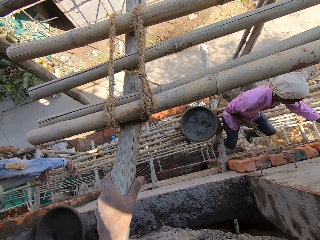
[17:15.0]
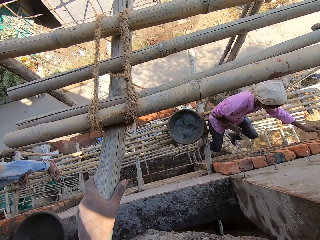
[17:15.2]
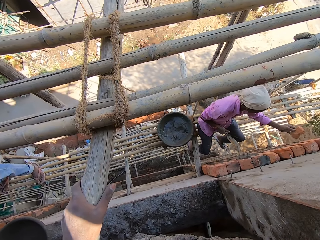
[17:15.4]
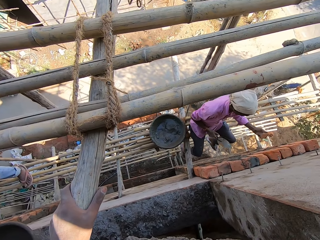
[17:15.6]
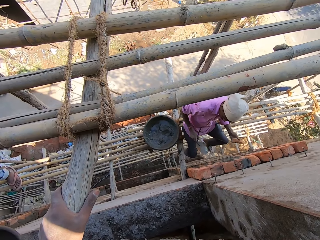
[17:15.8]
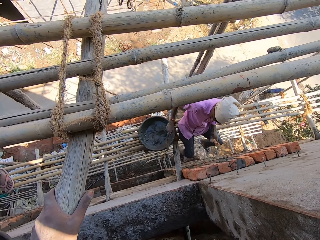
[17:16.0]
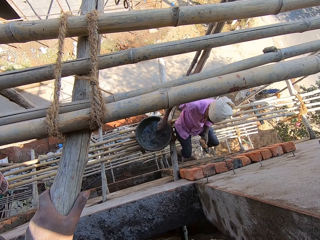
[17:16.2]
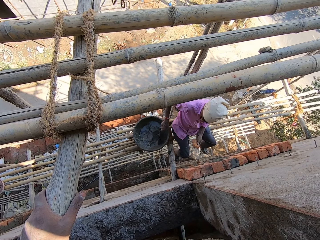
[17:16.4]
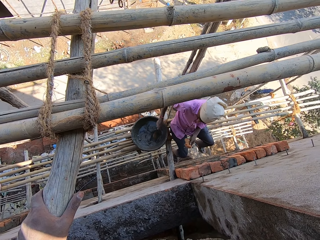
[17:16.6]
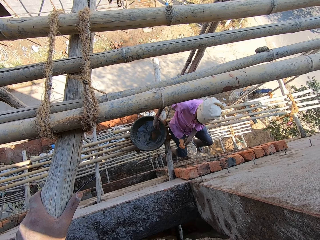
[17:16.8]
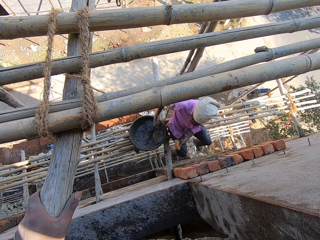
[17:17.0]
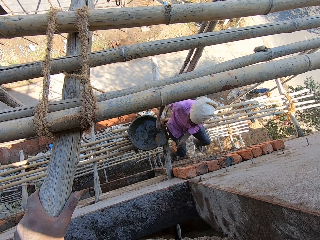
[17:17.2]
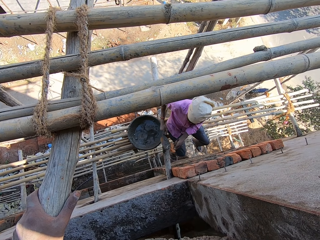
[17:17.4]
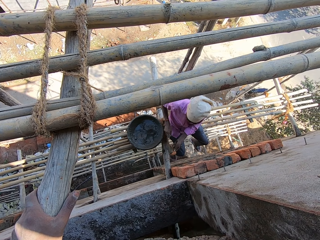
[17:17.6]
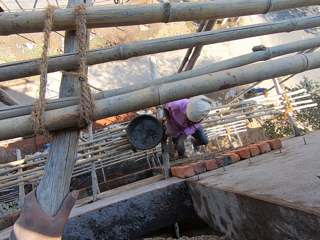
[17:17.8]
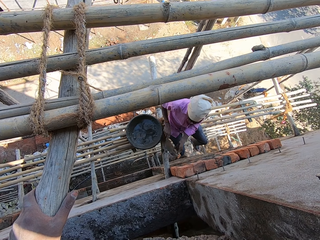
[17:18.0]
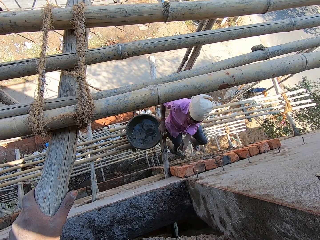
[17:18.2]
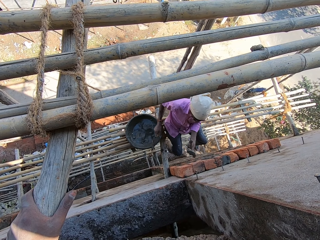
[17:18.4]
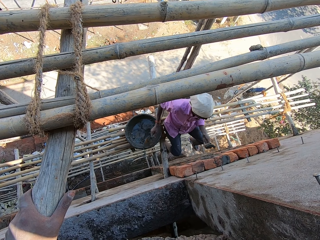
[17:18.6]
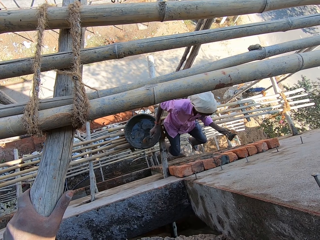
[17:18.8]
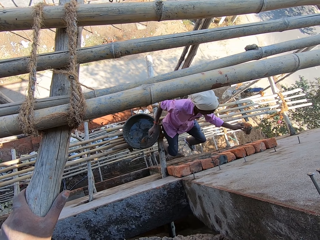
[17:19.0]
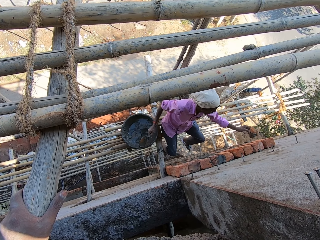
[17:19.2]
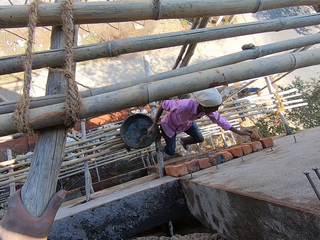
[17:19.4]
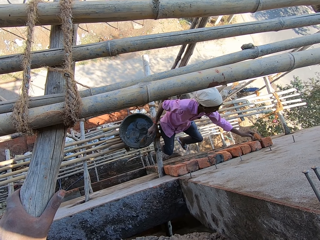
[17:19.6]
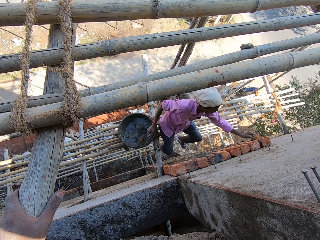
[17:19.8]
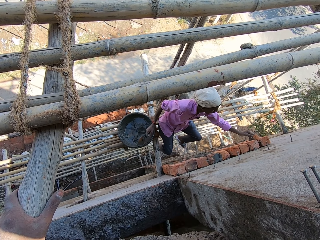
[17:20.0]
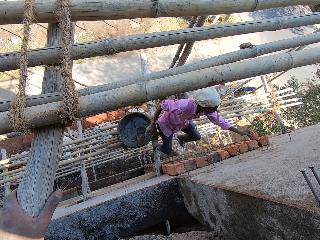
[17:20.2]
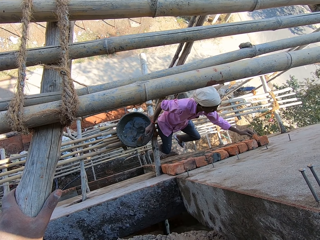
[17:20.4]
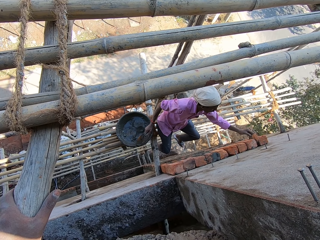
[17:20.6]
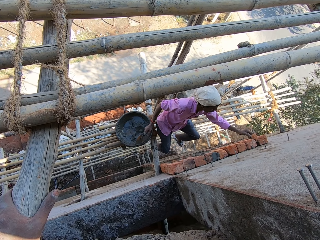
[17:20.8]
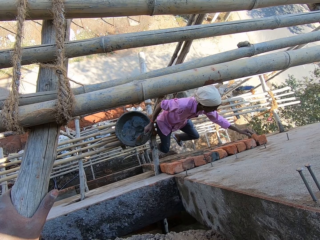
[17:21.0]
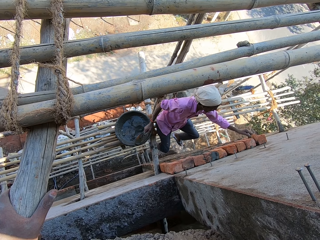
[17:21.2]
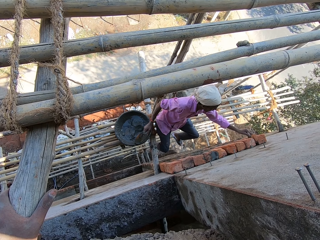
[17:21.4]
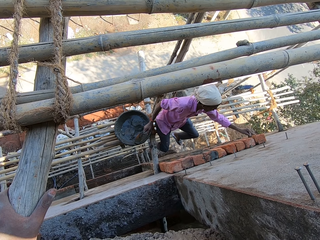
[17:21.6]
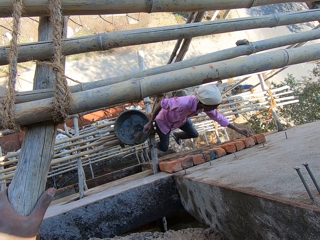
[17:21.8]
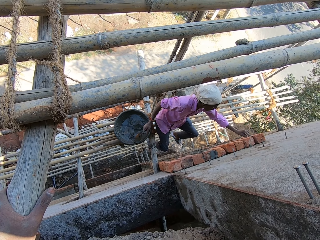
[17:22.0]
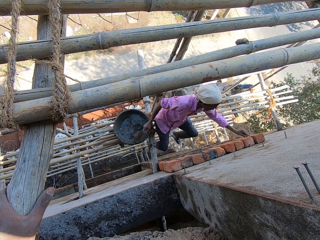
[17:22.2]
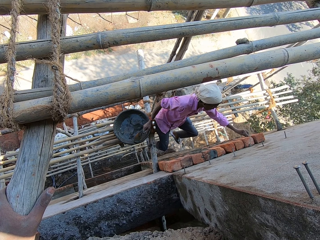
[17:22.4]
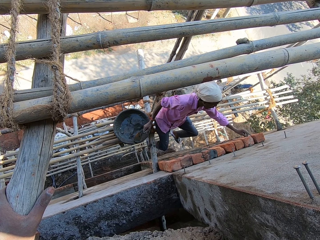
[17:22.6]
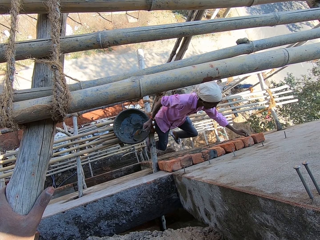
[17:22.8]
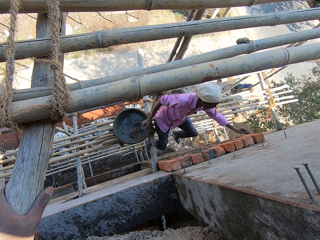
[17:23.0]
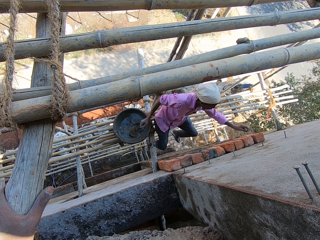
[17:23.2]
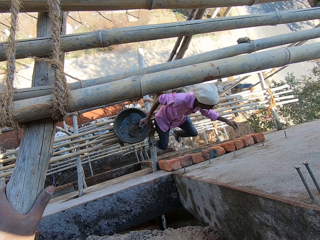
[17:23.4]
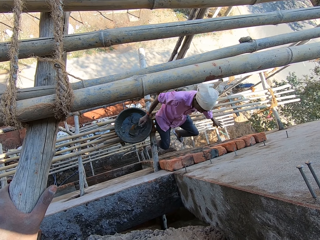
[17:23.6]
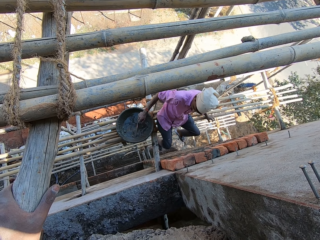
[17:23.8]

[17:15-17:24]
A man takes the cement, applies the cement on the brick and puts the brick on the wall.

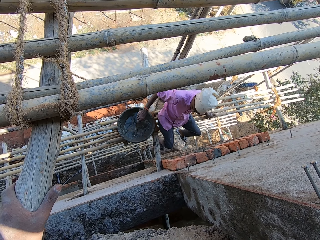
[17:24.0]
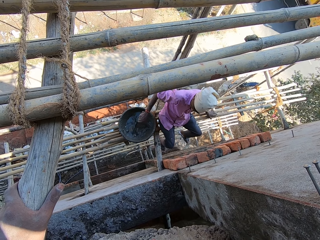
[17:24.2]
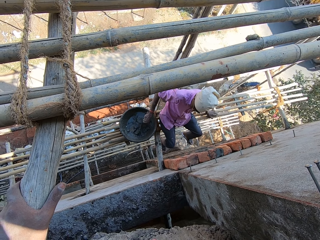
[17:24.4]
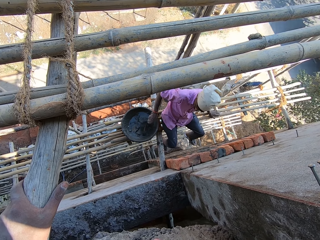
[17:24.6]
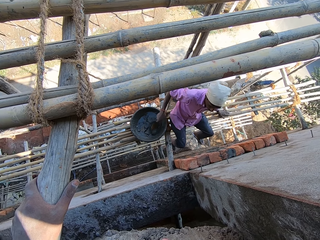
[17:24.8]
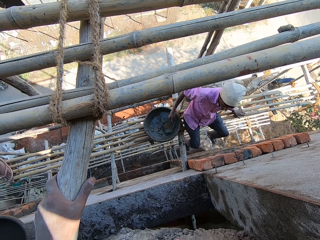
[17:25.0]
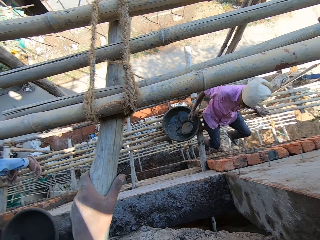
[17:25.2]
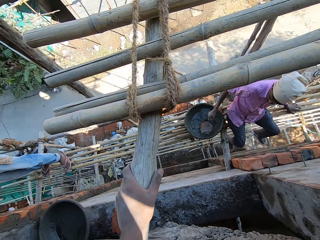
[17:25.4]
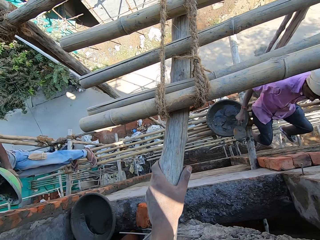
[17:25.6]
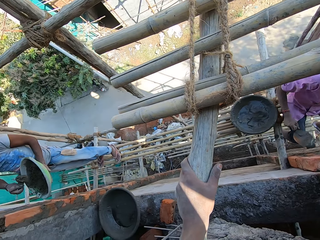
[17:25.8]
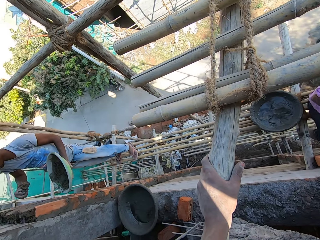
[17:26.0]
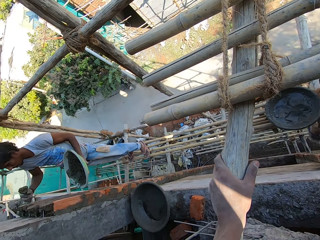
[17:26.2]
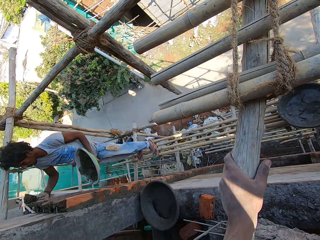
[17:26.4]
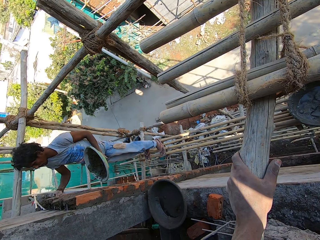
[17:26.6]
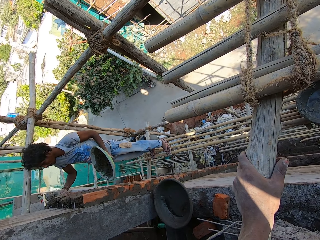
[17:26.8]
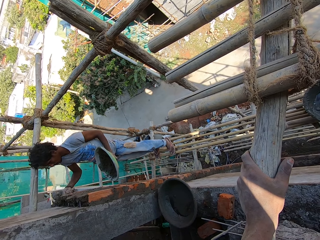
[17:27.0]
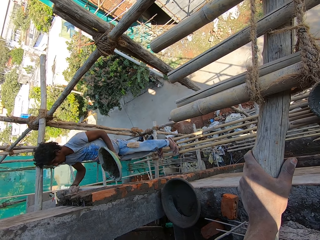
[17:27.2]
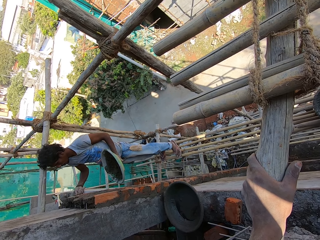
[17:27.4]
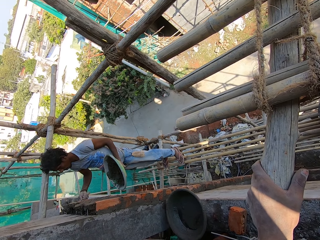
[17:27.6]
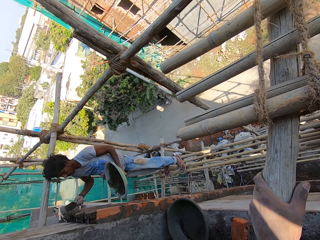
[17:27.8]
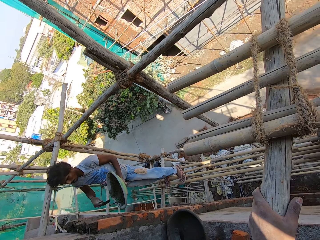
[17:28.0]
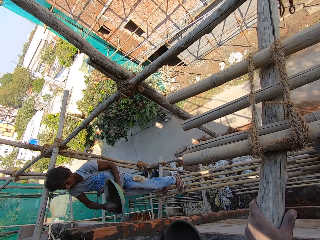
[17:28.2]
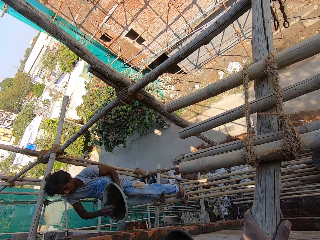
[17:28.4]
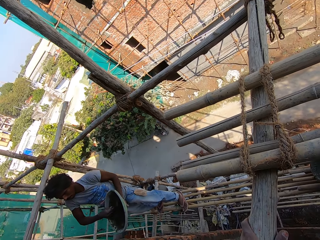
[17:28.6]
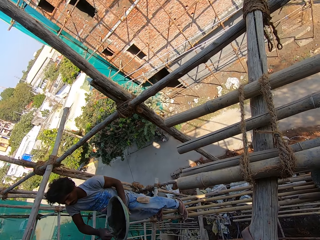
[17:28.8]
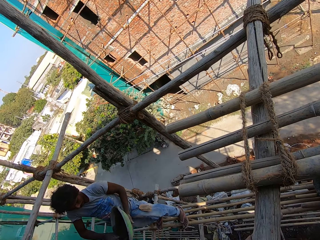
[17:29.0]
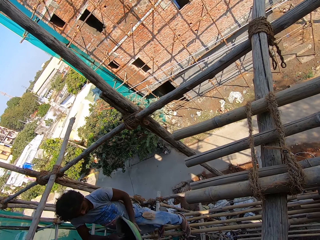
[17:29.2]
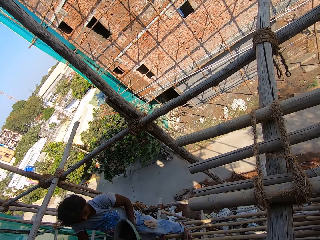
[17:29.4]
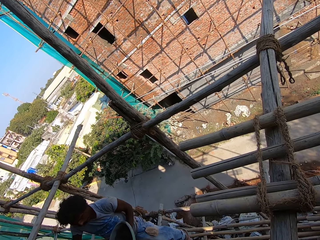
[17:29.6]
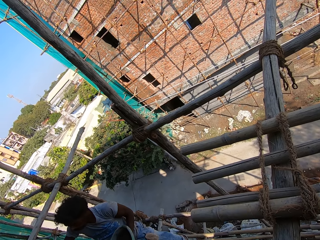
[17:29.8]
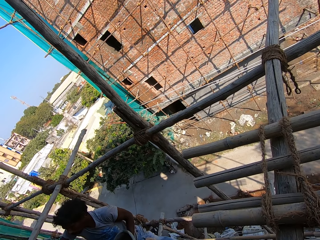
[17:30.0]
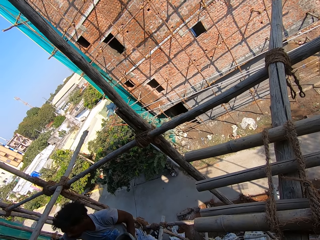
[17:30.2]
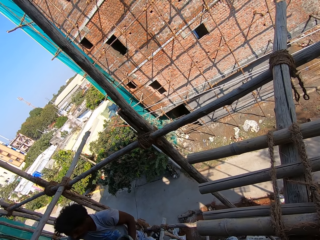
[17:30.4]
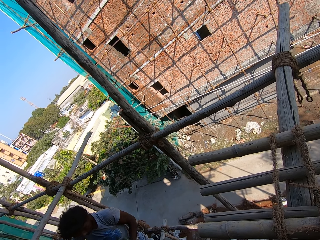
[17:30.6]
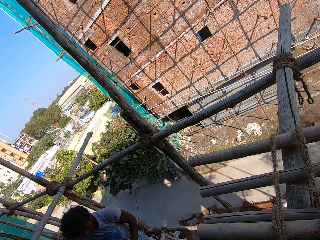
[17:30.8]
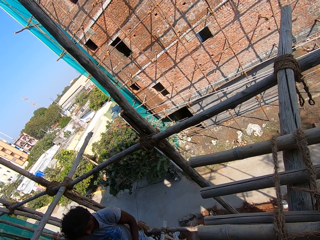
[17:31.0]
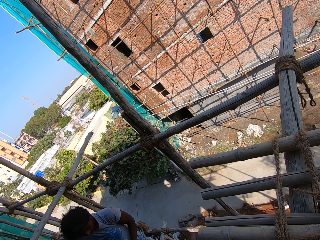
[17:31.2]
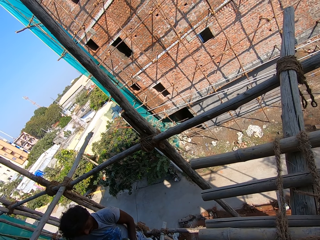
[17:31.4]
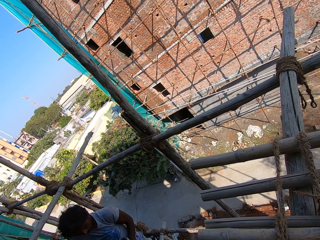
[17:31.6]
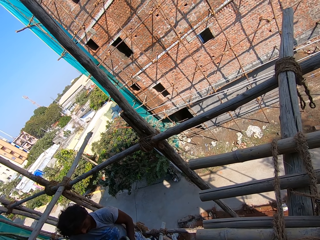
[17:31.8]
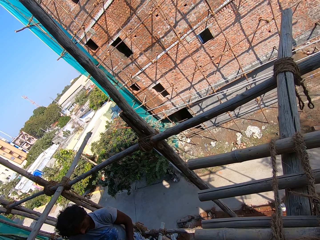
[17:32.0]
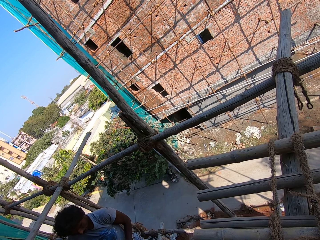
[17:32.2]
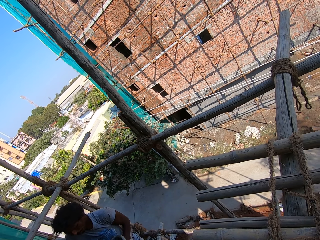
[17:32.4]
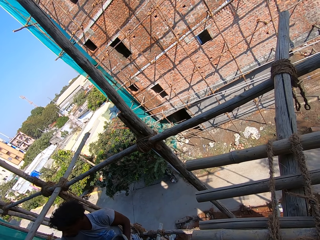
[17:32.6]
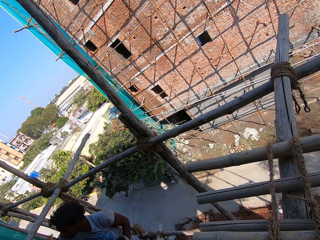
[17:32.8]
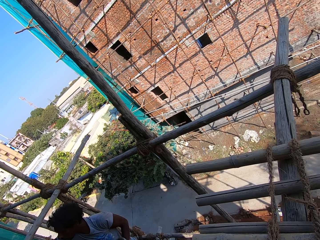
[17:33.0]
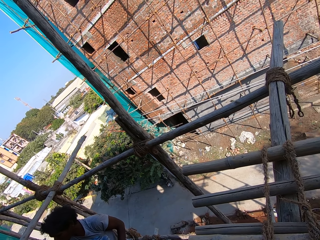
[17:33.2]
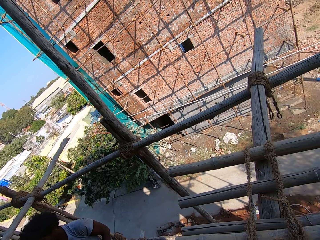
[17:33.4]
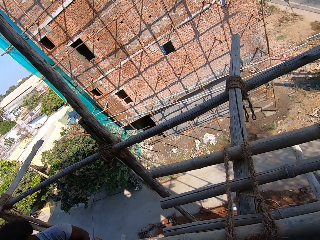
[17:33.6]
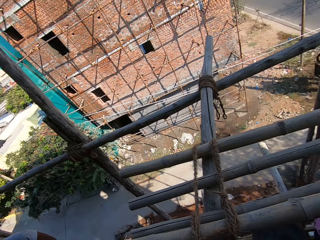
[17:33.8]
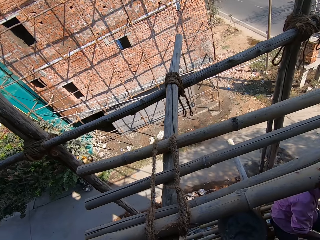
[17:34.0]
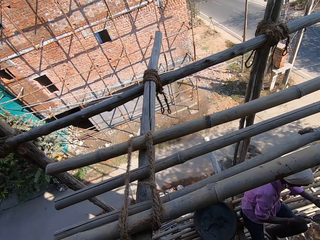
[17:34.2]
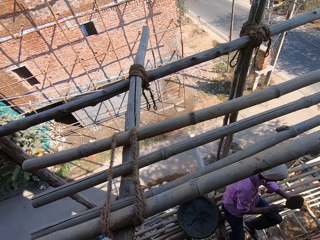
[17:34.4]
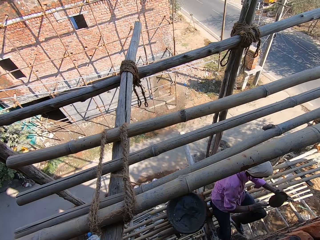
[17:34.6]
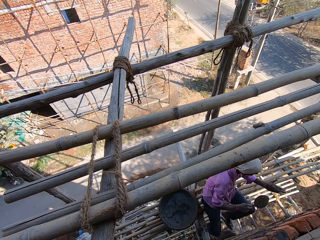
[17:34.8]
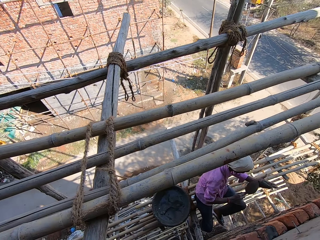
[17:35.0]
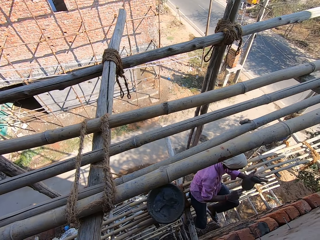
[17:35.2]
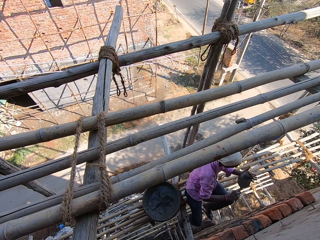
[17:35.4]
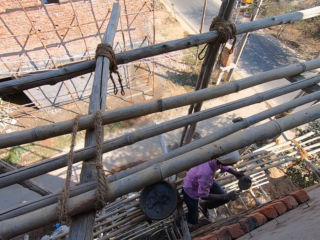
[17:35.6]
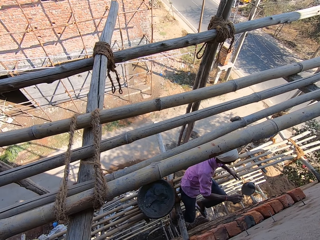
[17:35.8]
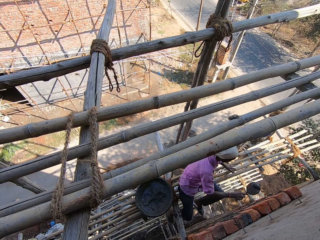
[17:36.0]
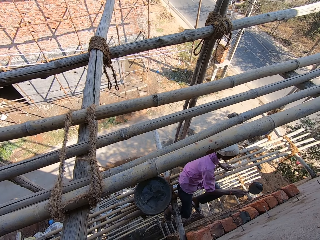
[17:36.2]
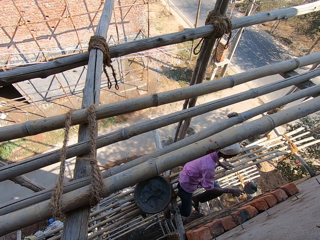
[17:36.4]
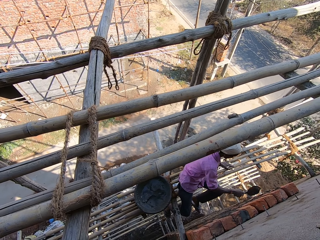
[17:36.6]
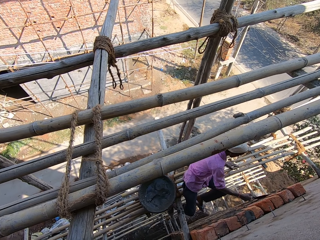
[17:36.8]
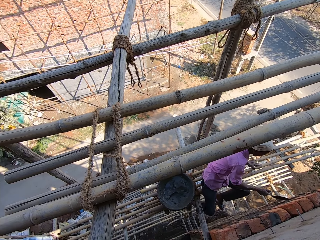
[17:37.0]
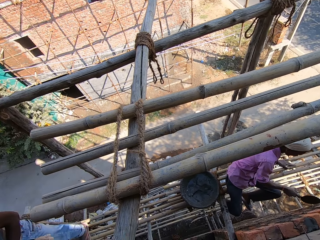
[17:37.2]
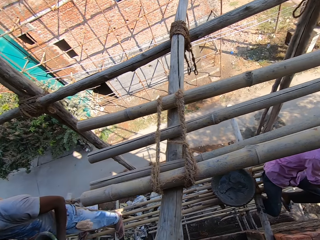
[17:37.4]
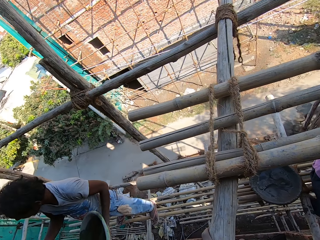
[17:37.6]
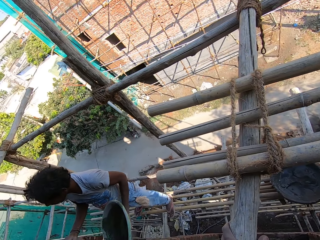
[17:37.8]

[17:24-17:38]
A man takes the cement with the trowel. He applies the cement on the wall. He removes the cement with the trowel. He applies the cement on the wall.
